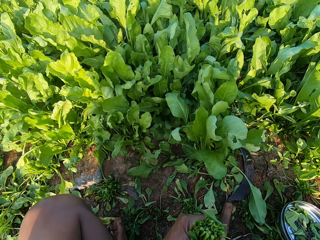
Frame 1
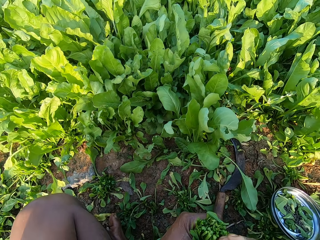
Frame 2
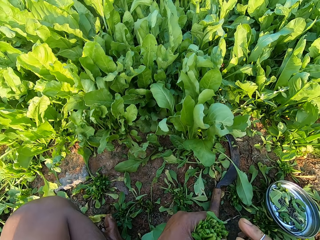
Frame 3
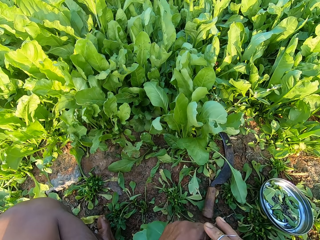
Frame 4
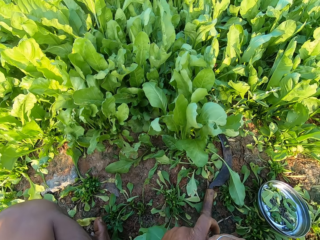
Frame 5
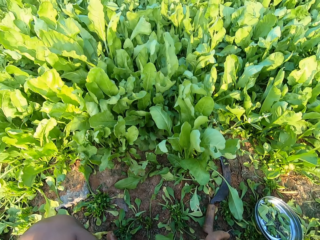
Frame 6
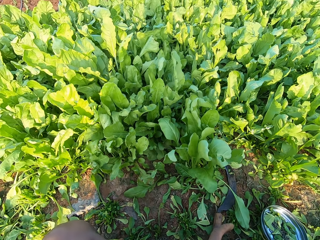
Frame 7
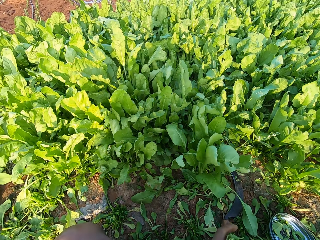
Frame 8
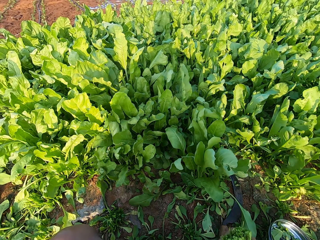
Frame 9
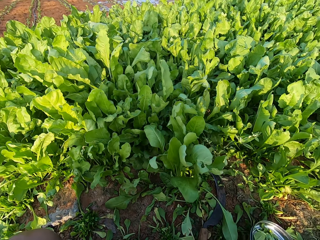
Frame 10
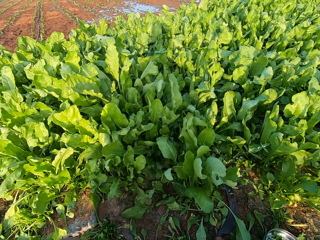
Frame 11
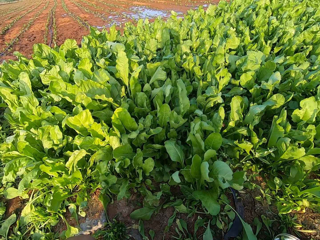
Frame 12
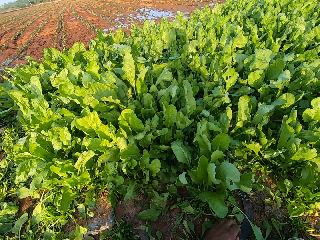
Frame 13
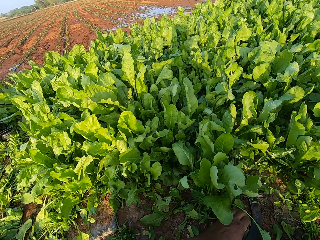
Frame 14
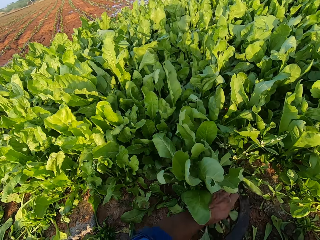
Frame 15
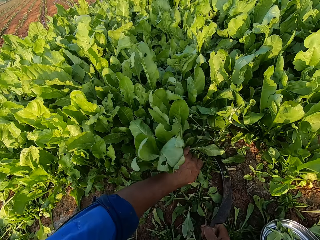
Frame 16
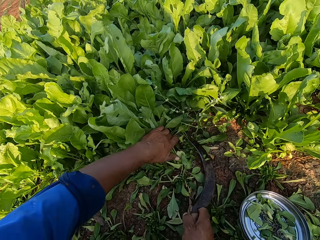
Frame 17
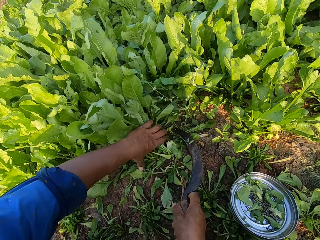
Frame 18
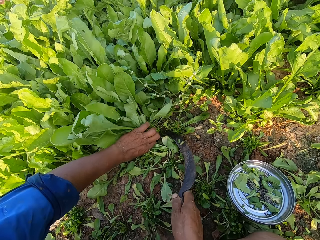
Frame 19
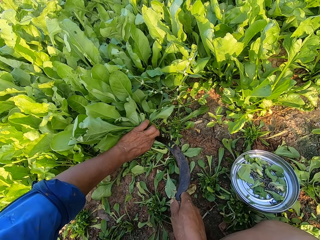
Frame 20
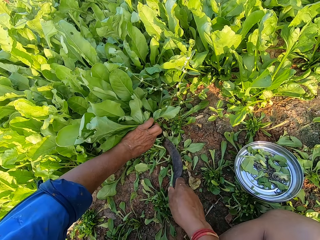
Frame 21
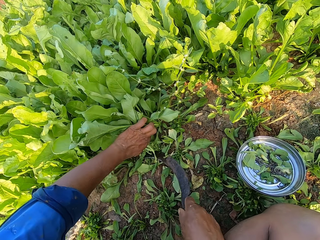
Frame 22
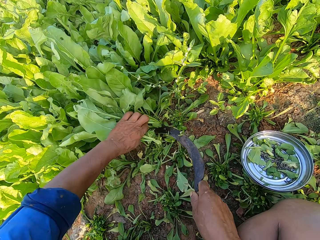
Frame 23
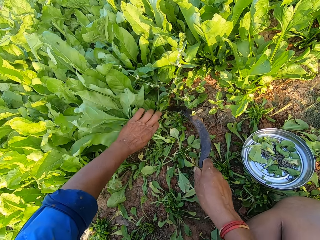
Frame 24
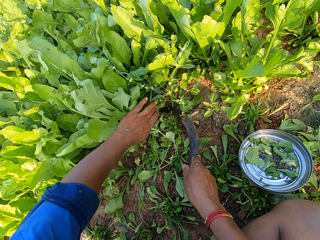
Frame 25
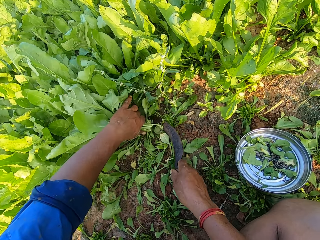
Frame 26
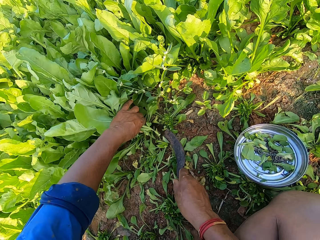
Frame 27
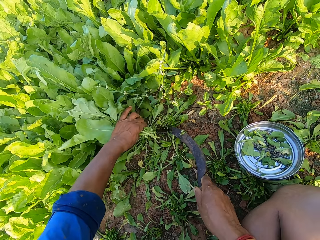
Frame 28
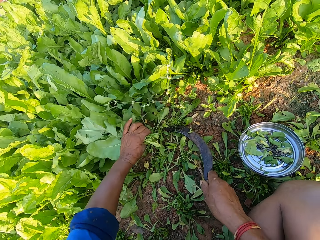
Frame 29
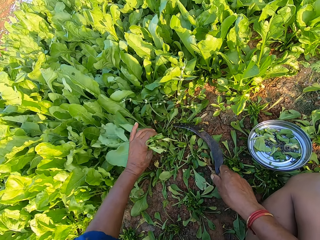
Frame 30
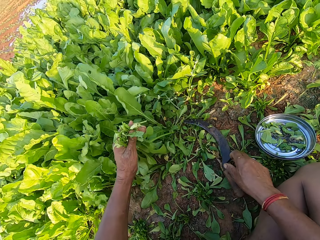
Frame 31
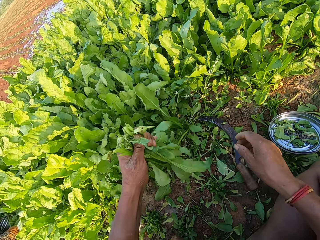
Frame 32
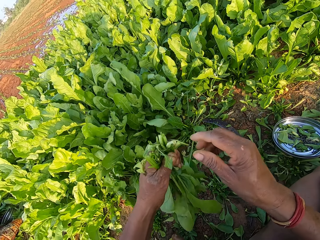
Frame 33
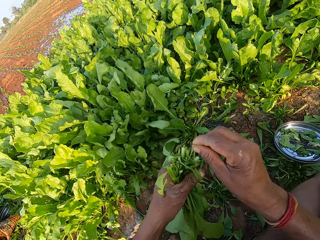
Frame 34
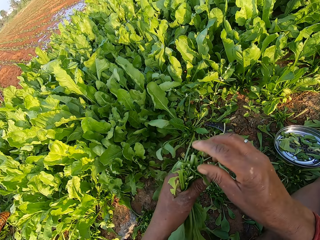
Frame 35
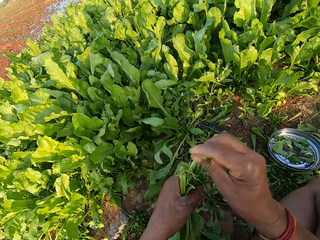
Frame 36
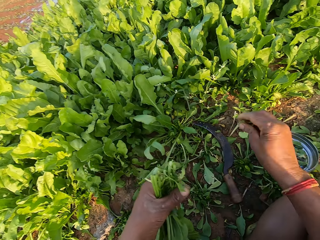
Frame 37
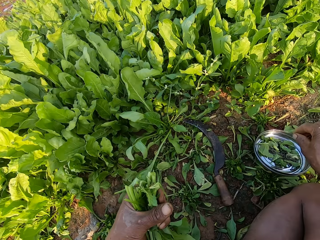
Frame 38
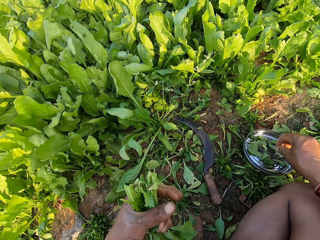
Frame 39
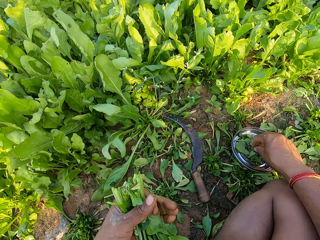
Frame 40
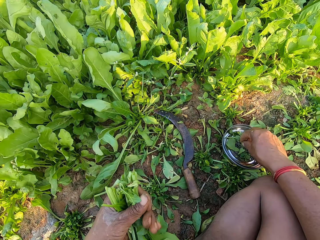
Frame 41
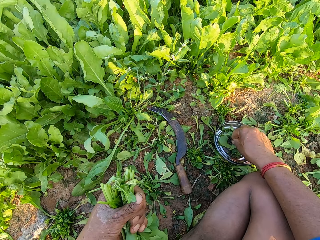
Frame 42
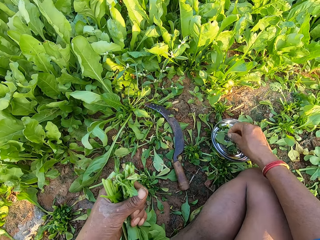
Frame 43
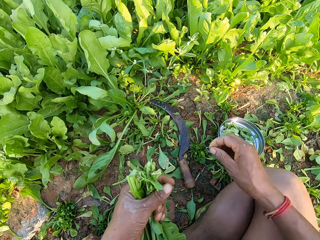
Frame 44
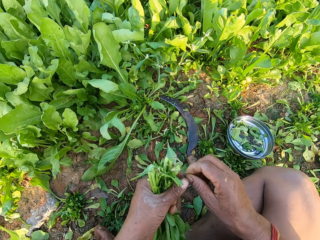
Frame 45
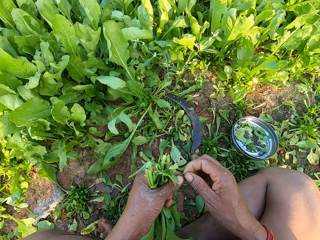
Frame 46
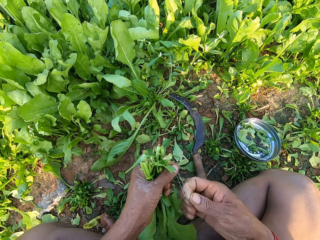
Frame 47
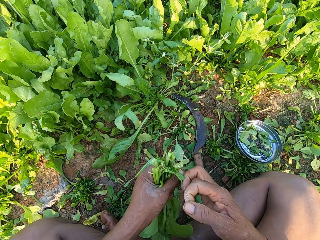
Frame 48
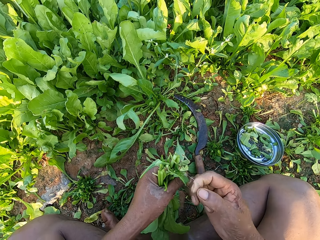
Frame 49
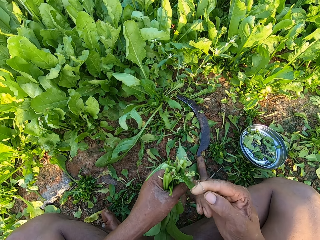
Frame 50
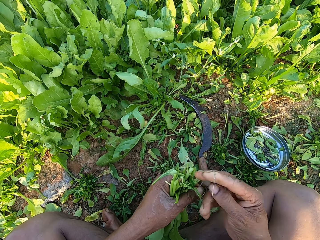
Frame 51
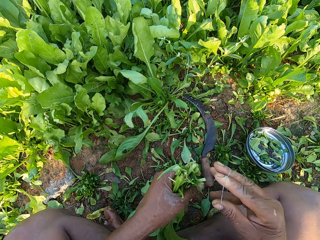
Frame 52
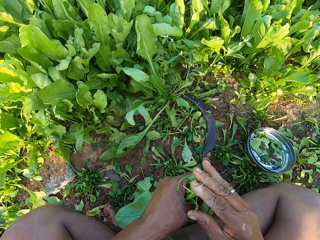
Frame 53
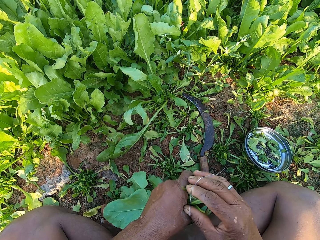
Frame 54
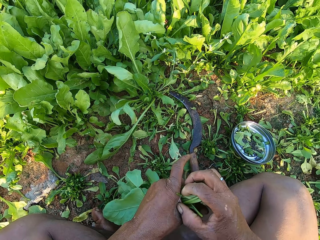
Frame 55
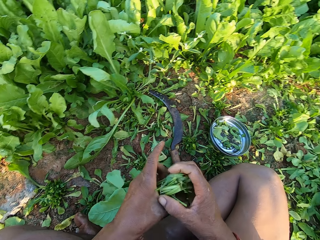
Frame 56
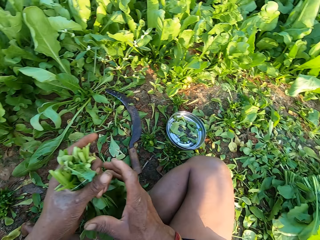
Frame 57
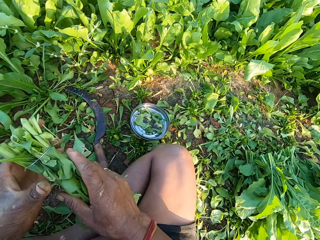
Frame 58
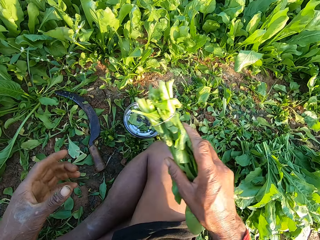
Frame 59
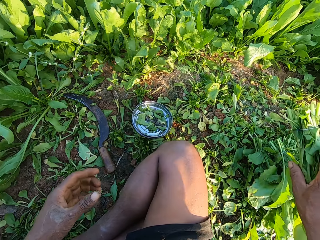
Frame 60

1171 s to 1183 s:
The camera wearer ties the spinaches or collard greens in her left hand with the rubber band in her right hand. She drops the collard greens. She holds the spinaches on the ground with her left hand. She picks up the hand sickle from the ground with her right hand. She cuts the spinaches on the ground with the hand sickle in her right hand. She holds the collard greens and cuts the collard greens. She drops the hand sickle on the ground with her right hand. She pulls a leaf from the spinaches in her left hand with her right hand. She drops the leaf on the ground with her right hand. She pulls a leaf from the spinaches in her left hand with her right hand. She drops the leaf on the ground with her right hand. She picks up a rubber band from the plate on the ground with her right hand. She stretches the rubber band in her right hand with her left hand. She ties the spinaches in her left hand with the rubber band in her right hand.

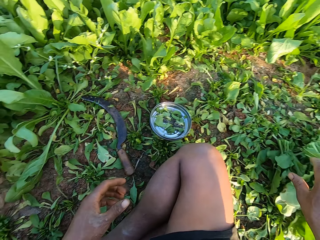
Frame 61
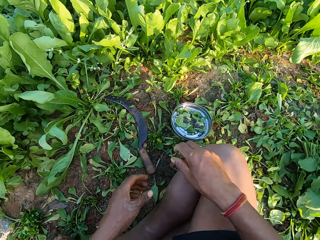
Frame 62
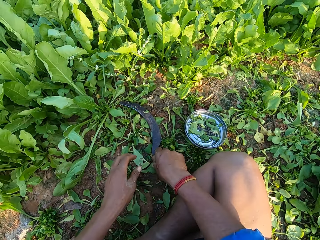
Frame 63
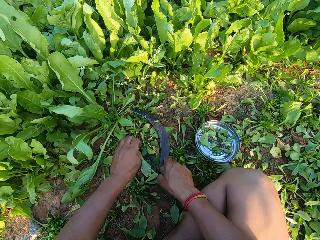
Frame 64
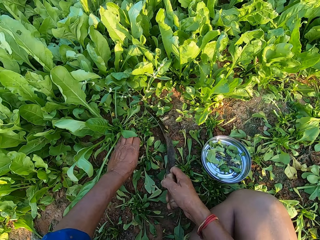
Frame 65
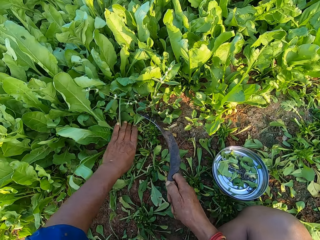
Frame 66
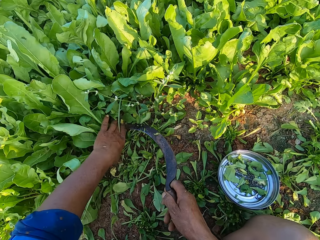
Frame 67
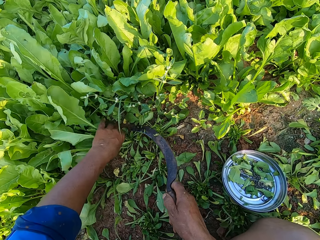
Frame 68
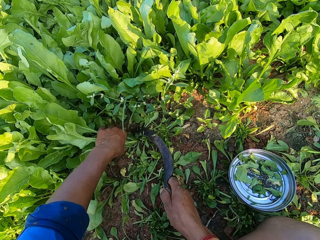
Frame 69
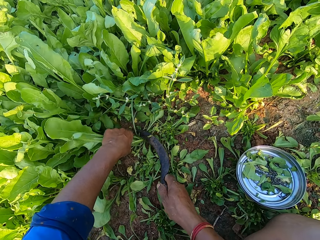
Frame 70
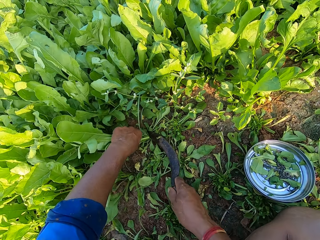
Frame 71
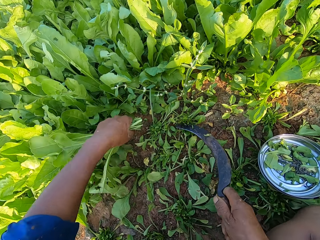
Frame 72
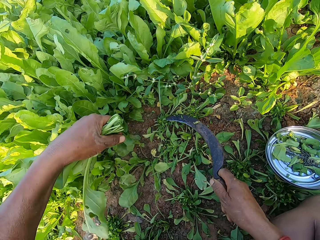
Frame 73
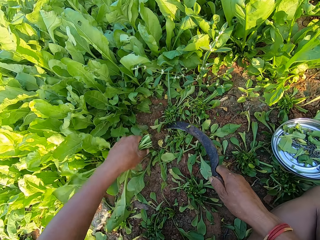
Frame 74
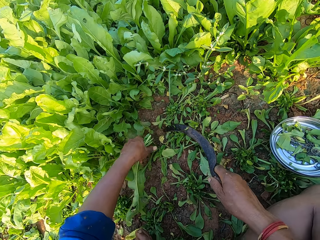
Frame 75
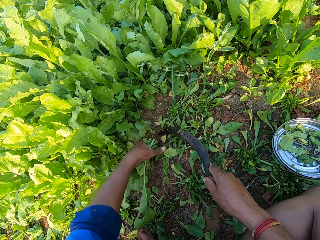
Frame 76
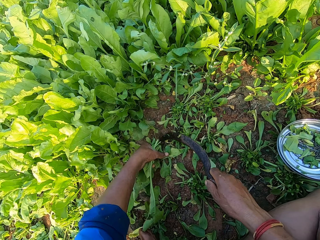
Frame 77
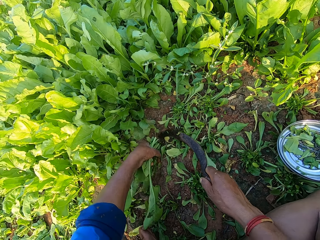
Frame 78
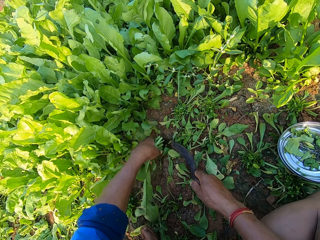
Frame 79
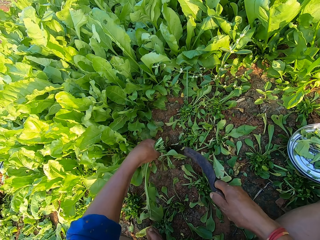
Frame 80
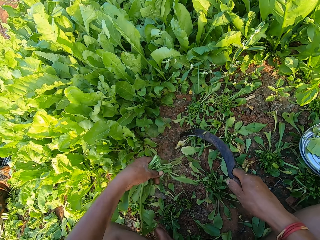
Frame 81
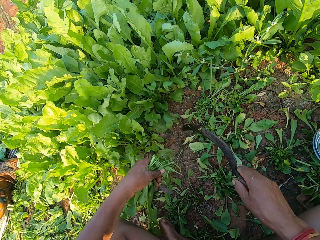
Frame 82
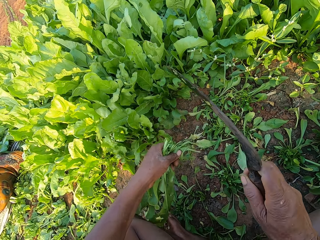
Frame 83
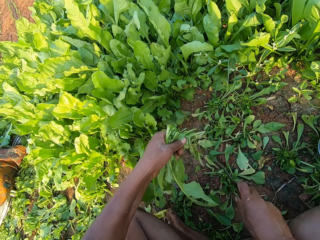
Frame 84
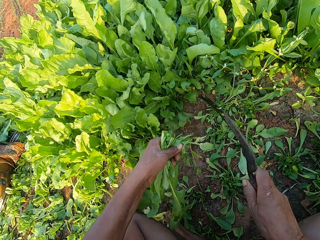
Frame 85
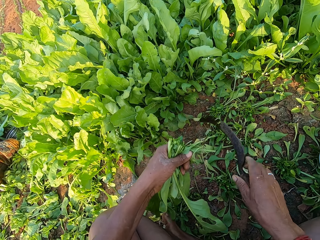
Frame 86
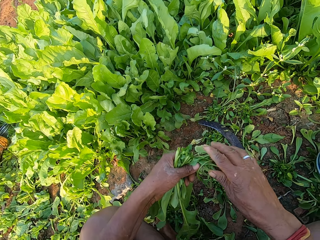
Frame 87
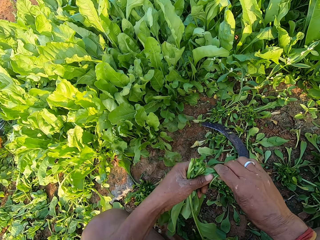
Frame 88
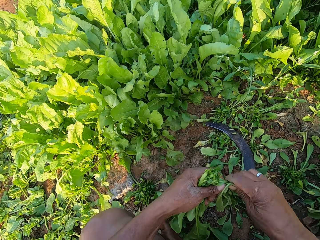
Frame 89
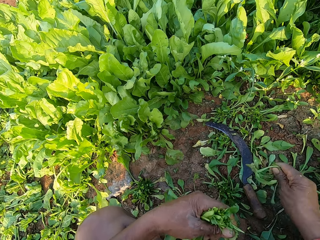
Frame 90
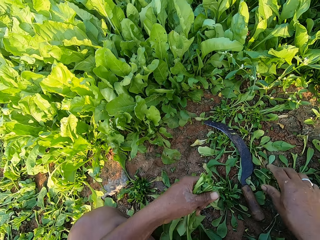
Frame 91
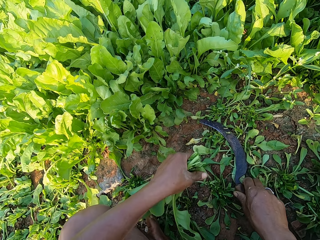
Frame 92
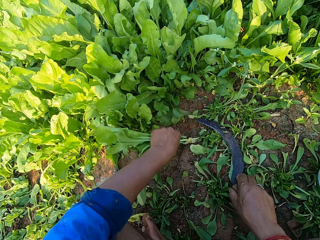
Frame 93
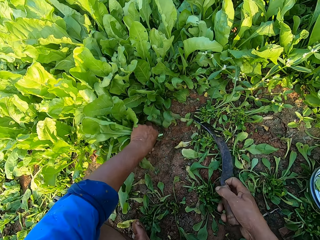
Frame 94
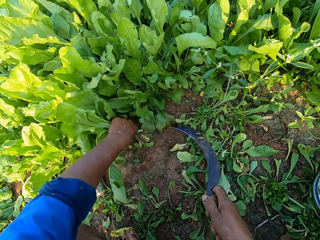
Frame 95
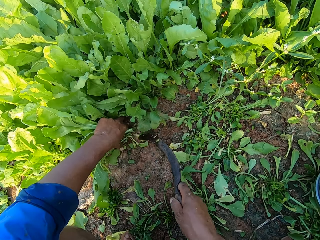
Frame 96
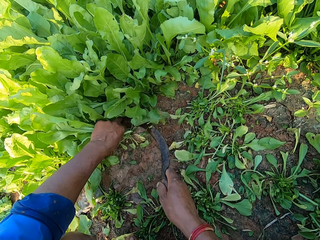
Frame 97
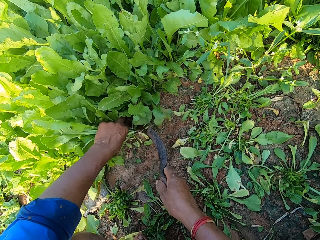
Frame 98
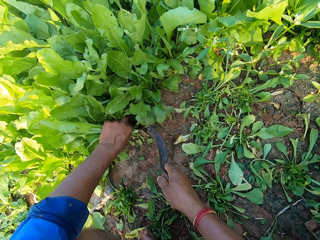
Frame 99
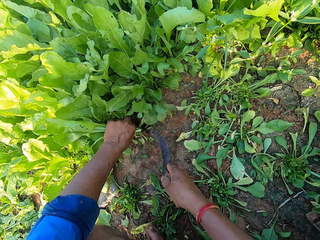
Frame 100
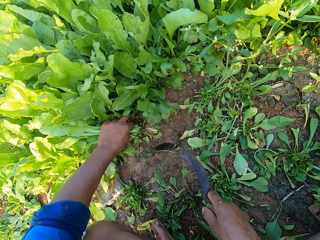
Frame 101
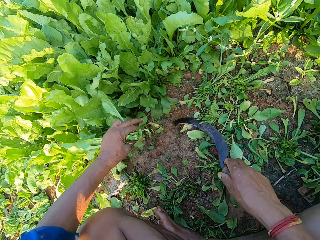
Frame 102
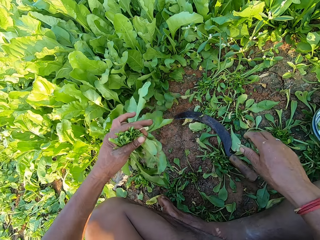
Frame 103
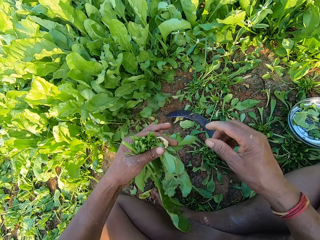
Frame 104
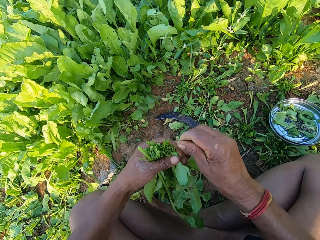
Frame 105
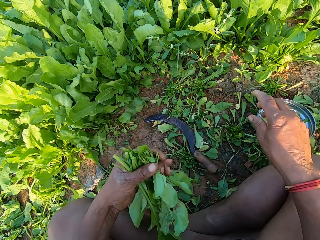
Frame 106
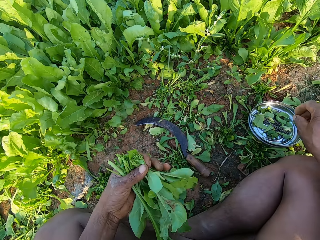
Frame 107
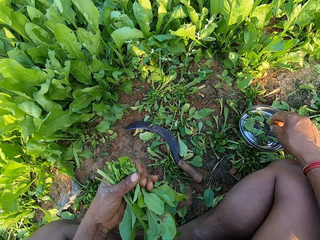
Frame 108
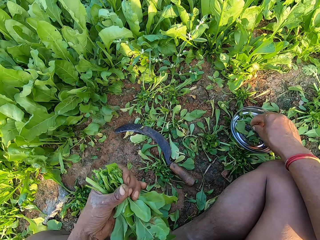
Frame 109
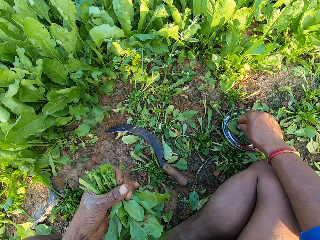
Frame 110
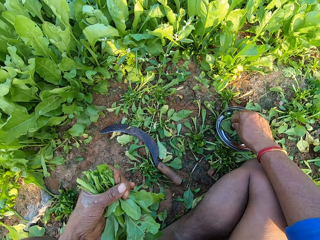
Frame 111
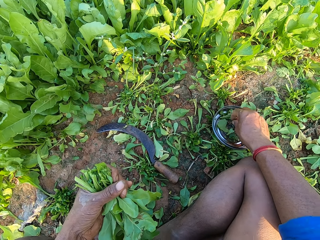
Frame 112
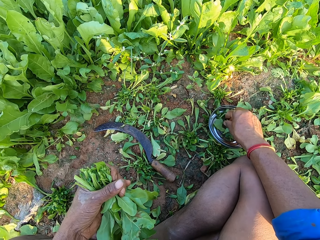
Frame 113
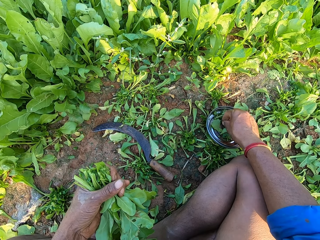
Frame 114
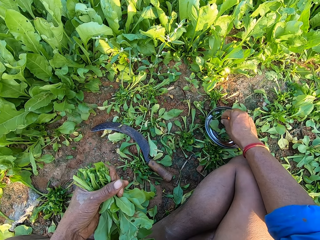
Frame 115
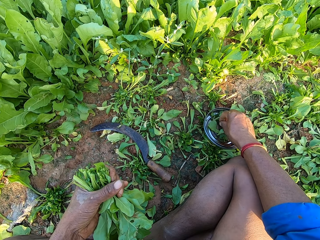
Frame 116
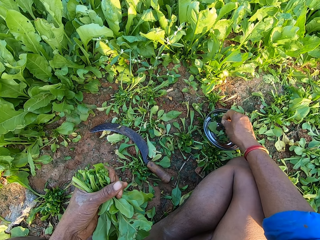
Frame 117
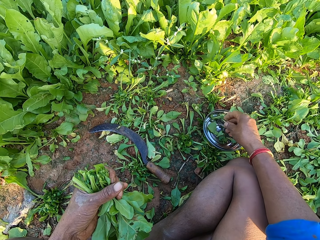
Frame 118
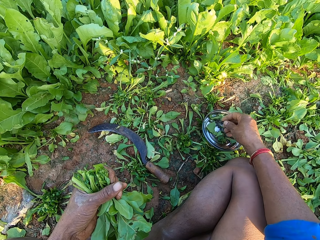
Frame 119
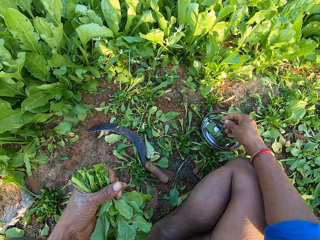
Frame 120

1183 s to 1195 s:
The camera wearer drops the spinaches or collard greens on the ground with her right hand. She picks up the hand sickle or lawn mower from the ground with her right hand. She holds the spinaches on the ground with her left hand. She cuts the spinaches on the ground with the hand sickle in her right hand. She holds the spinaches on the ground with her left hand. She cuts the spinaches on the ground with the hand sickle in her right hand. She shakes the lawn mower. She drops the hand sickle on the ground with her right hand. She pulls a leaf from the spinaches in her left hand with her right hand. She cuts off part of the collard greens. She drops the leaf on the ground with her right hand. She picks up the lawn mower. She holds the spinaches on the ground with her left hand. She cuts the spinaches on the ground with the hand sickle in her right hand. She drops the hand sickle in her right hand on the ground. She pulls a leaf from the spinaches in her left hand with her right hand. She drops the leaf on the ground with her right hand. She picks up a rubber band from the plate on the ground with her right hand.
